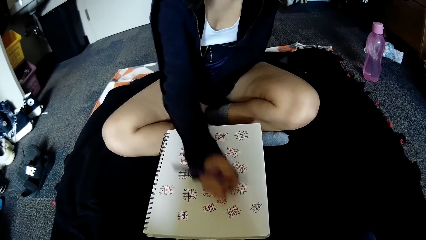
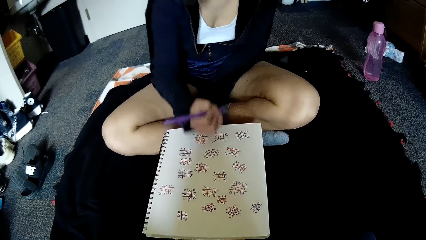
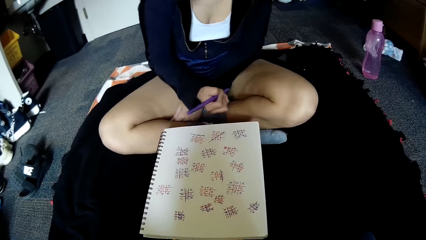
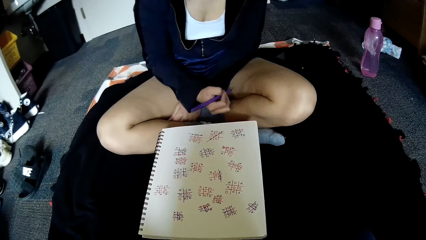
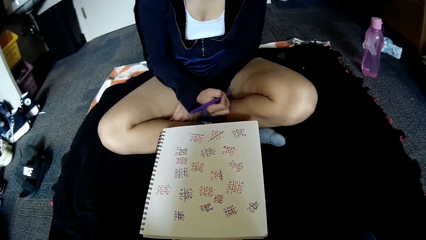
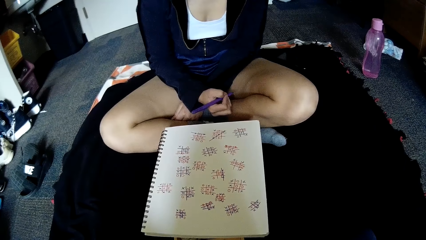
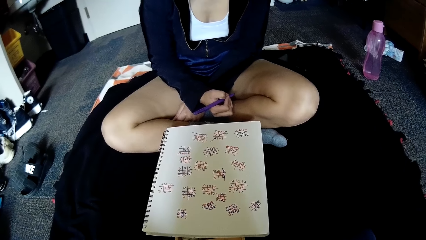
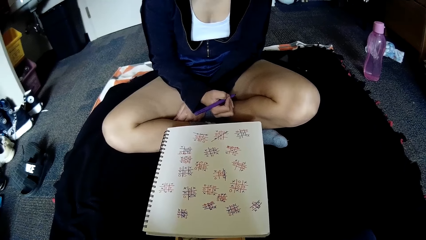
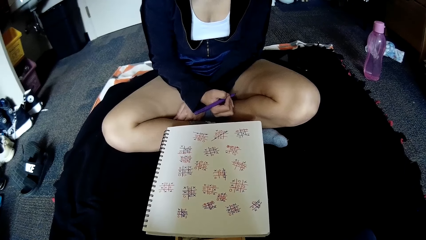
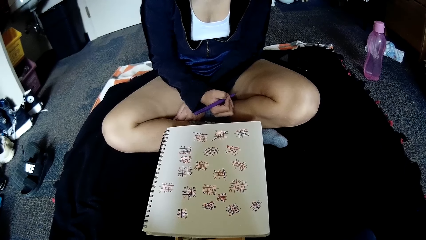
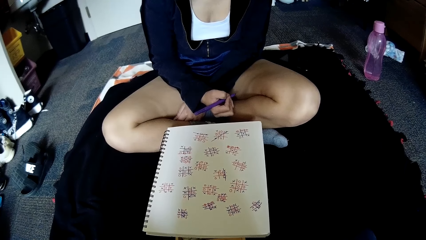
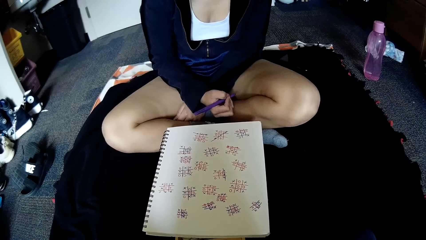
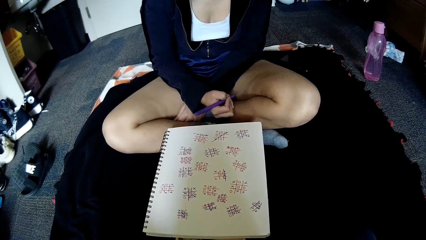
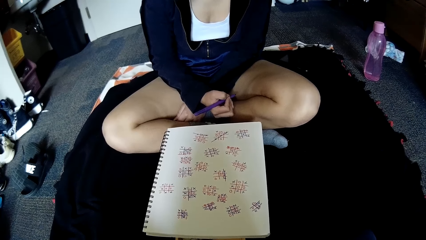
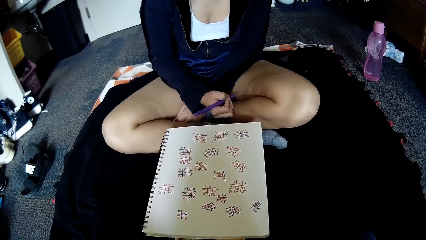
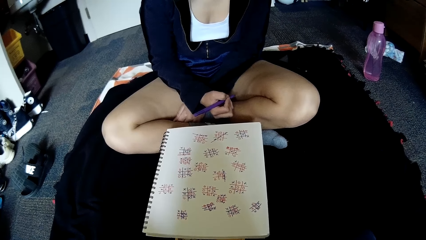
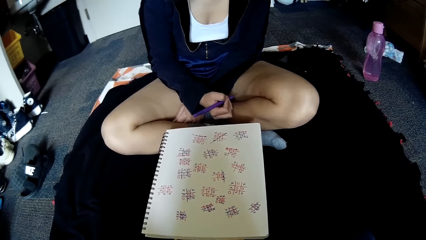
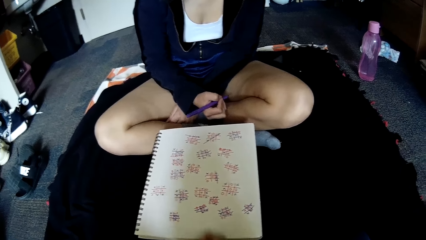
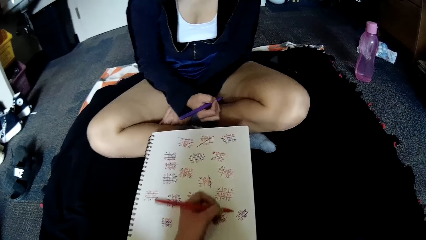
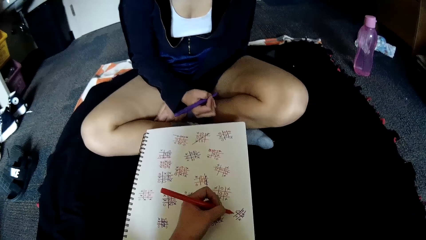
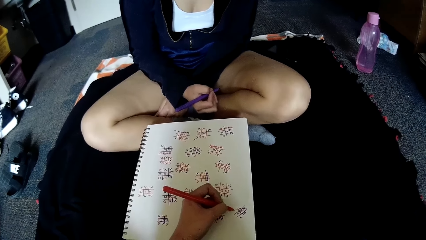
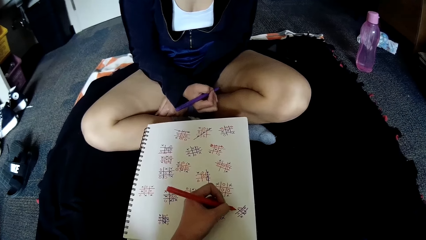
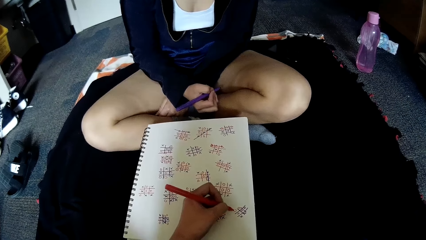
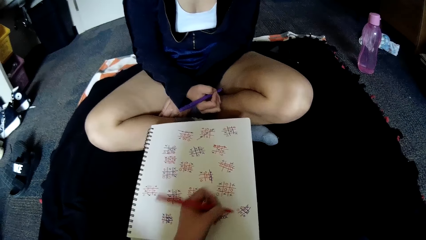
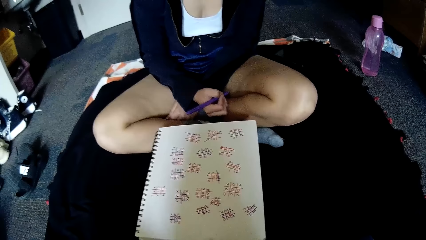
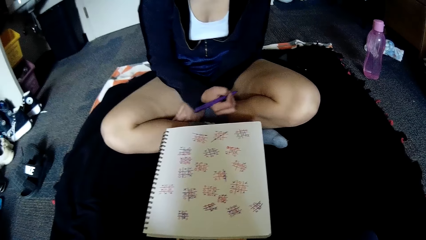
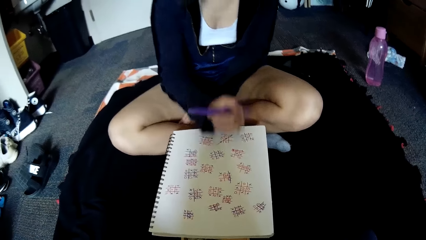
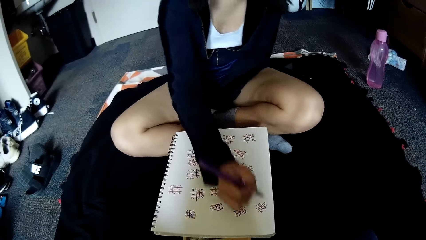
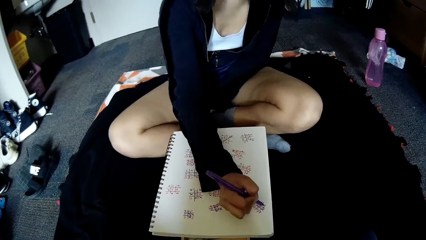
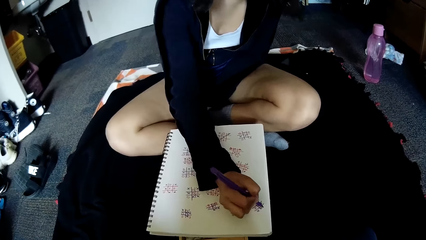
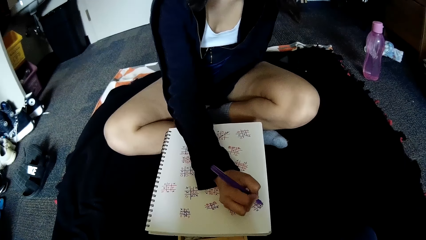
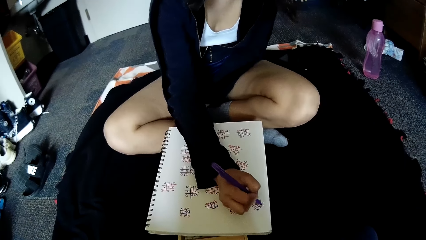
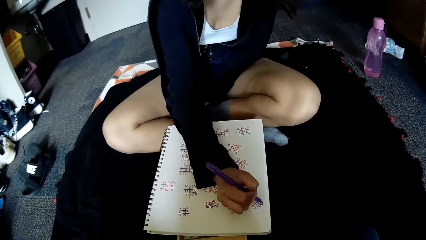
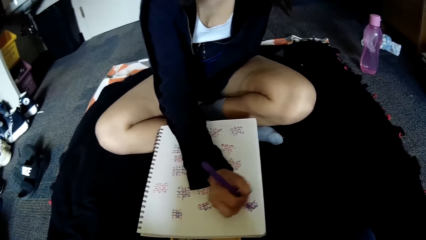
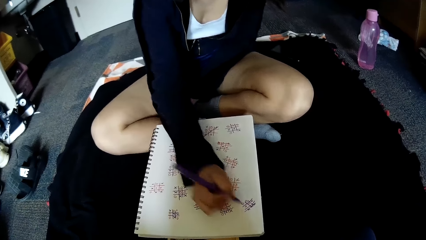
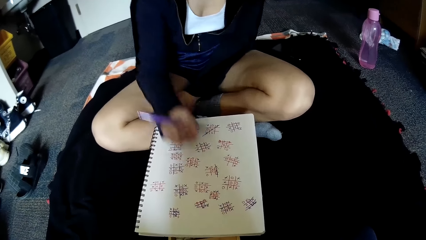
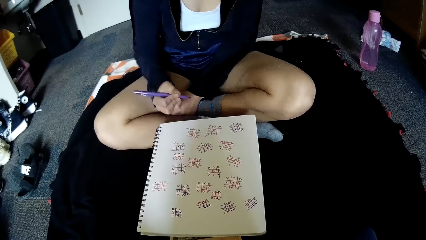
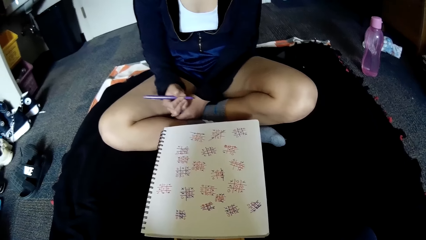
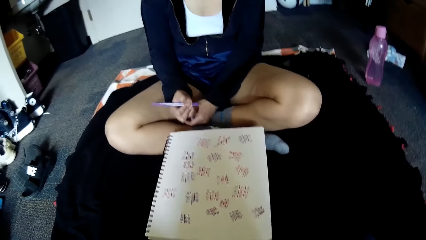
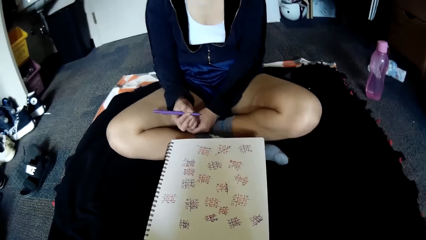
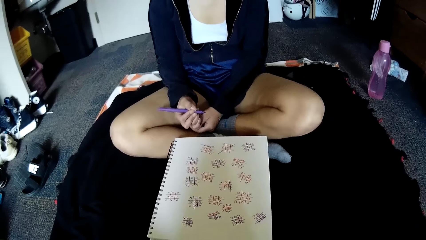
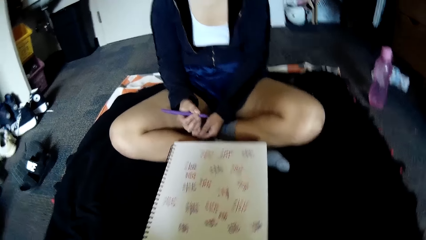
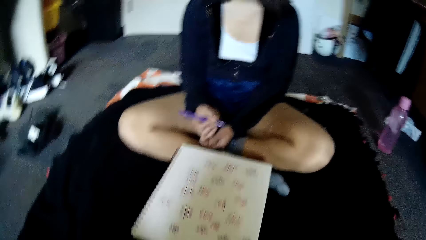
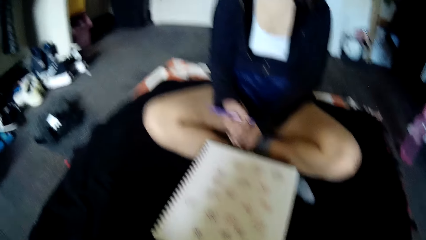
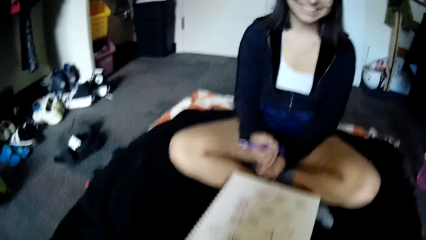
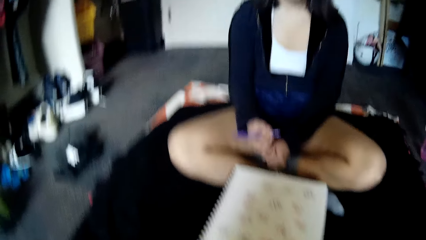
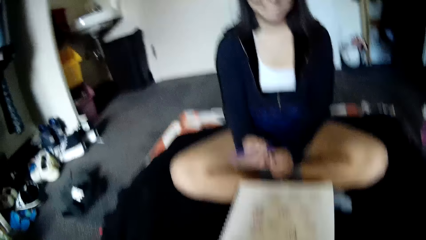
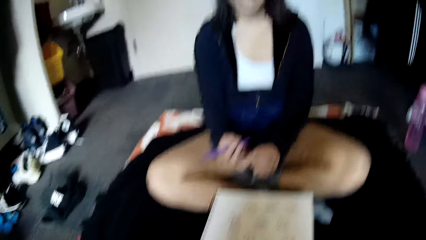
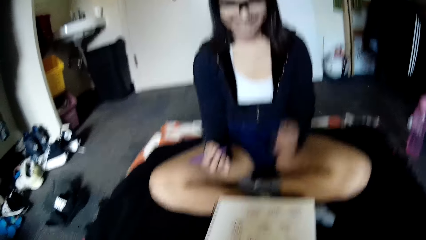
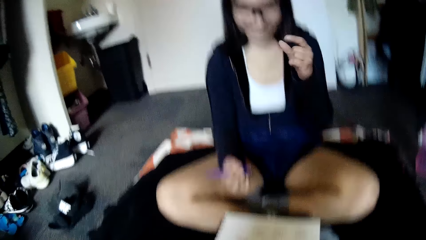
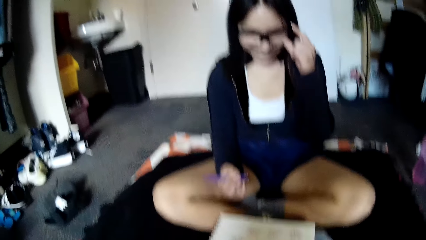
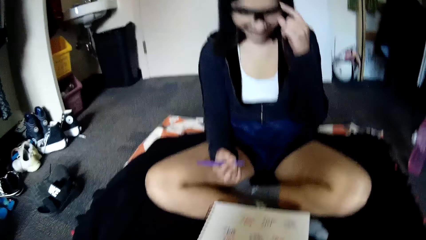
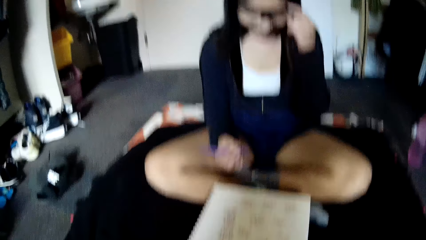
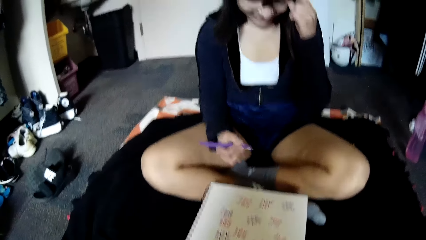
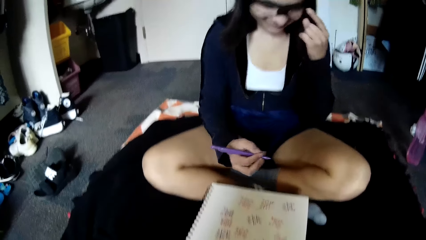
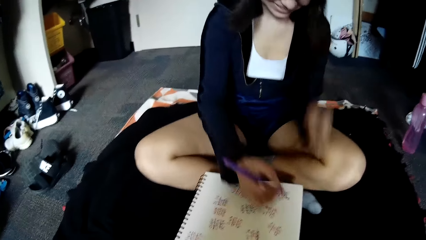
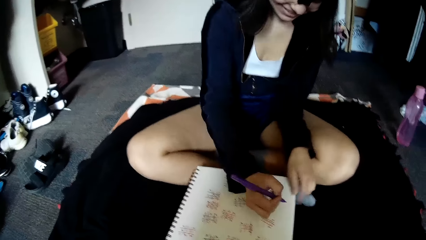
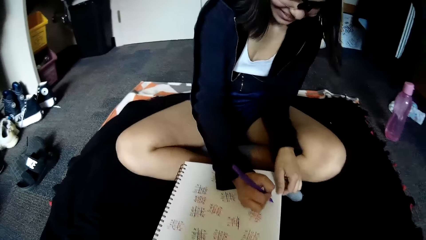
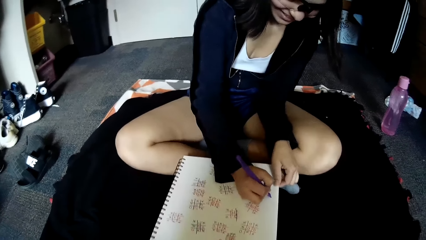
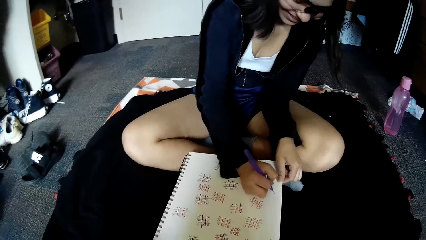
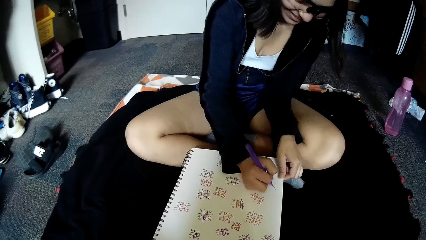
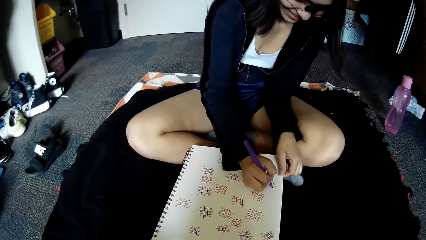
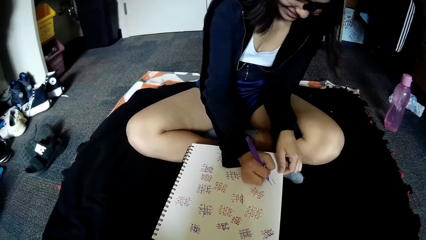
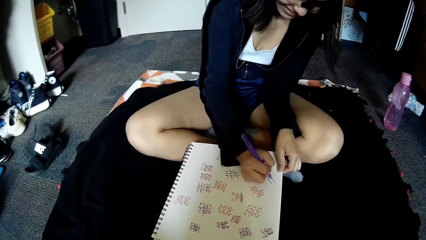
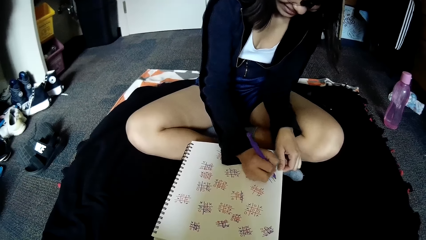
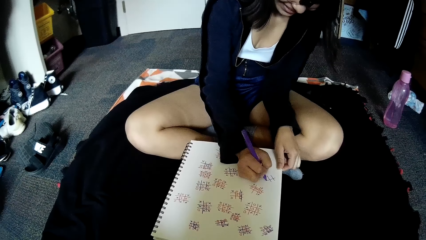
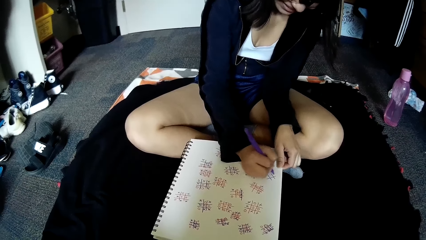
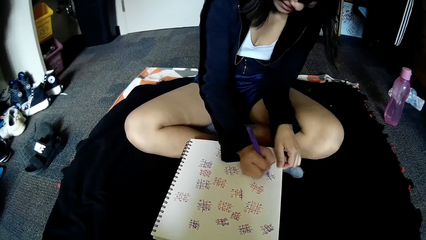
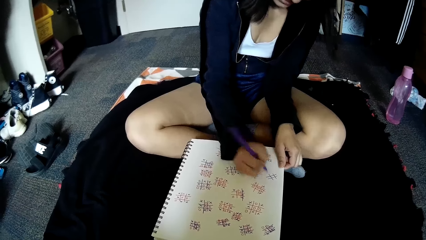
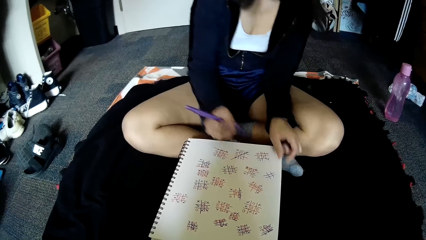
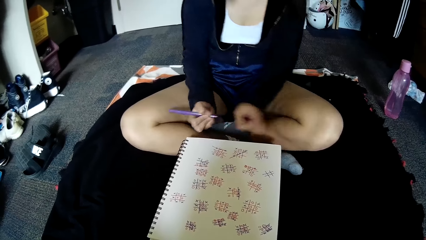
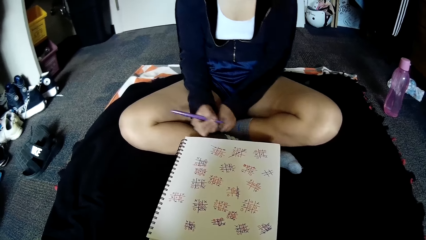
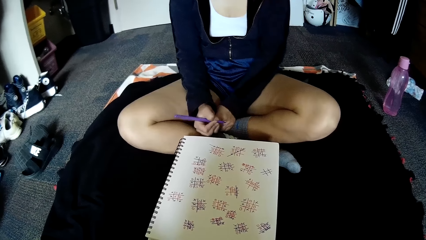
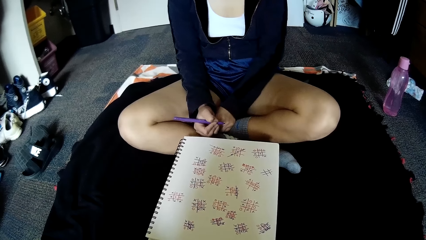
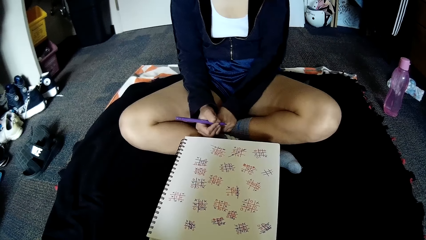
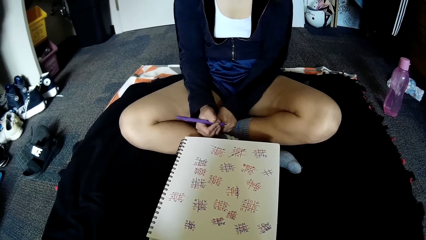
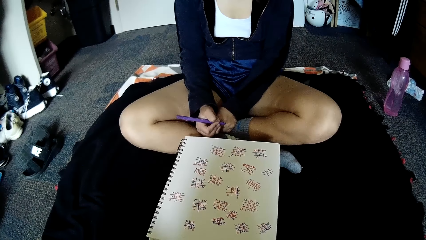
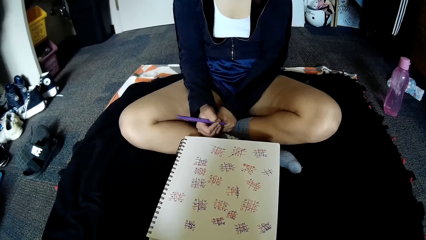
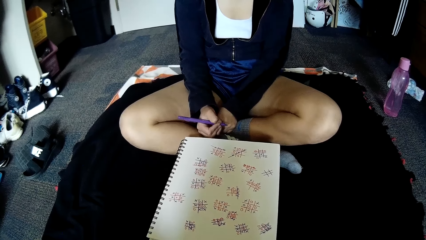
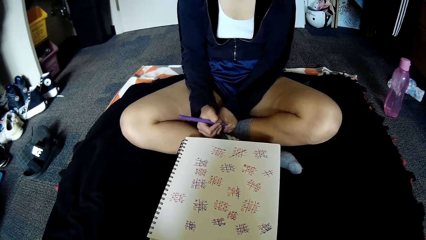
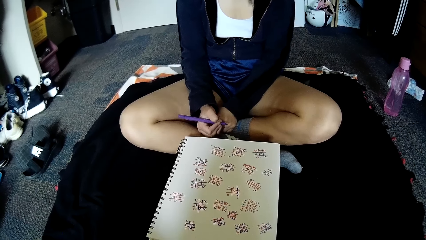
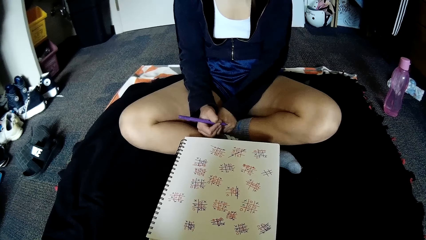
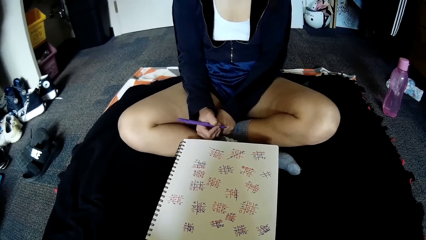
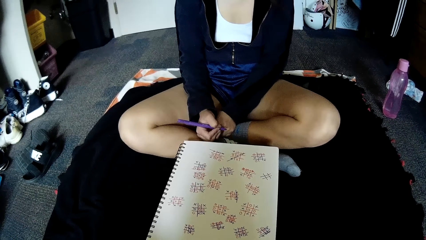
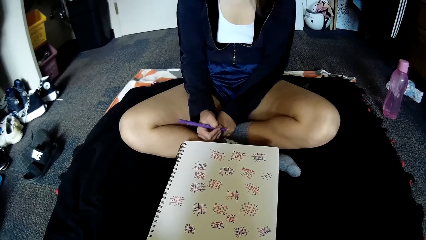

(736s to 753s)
A woman writes on the book. The camera wearer writes on the book. The woman writes on the book. The woman holds her glasses. The woman writes on the book.
